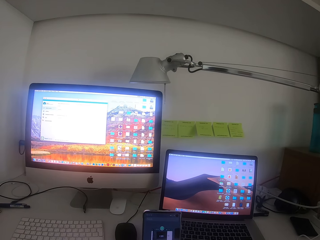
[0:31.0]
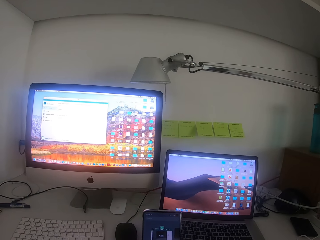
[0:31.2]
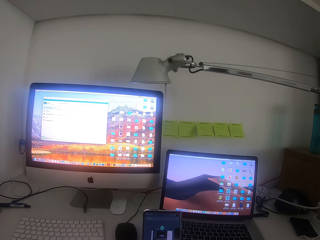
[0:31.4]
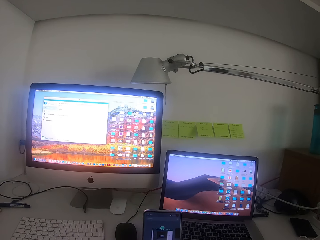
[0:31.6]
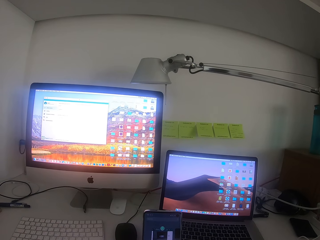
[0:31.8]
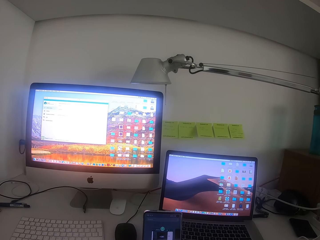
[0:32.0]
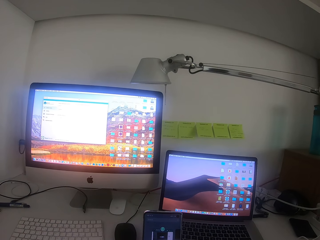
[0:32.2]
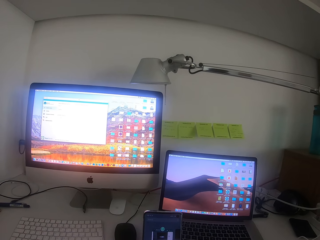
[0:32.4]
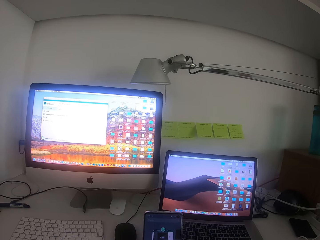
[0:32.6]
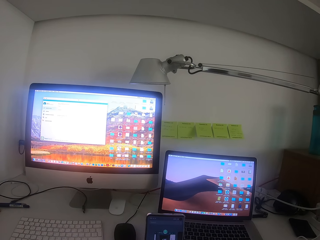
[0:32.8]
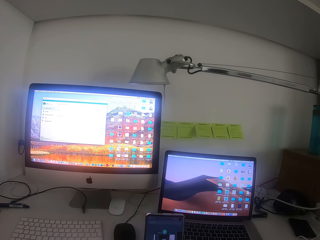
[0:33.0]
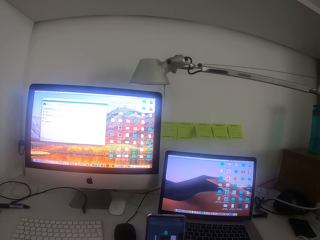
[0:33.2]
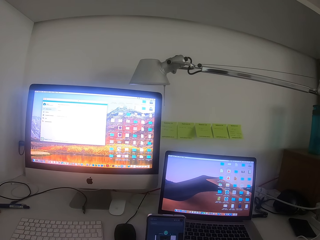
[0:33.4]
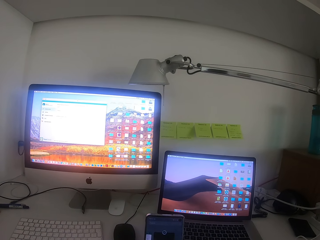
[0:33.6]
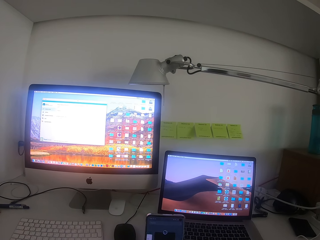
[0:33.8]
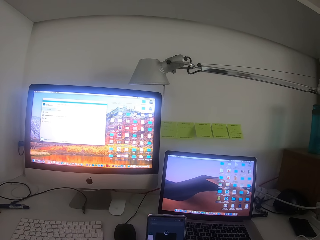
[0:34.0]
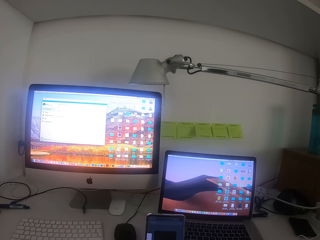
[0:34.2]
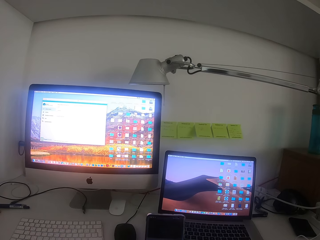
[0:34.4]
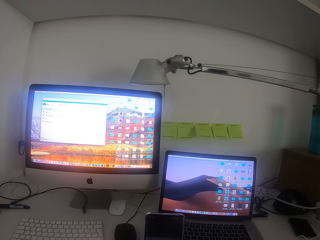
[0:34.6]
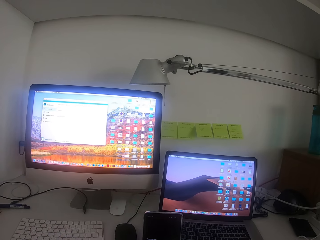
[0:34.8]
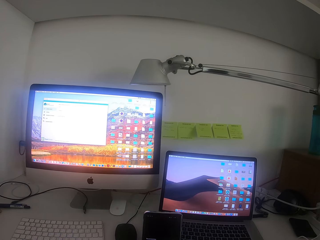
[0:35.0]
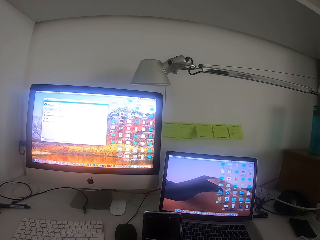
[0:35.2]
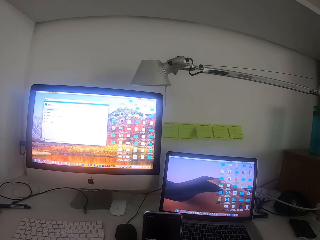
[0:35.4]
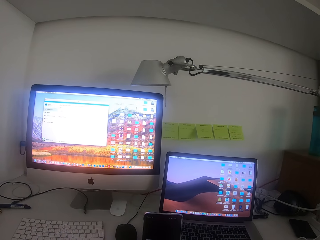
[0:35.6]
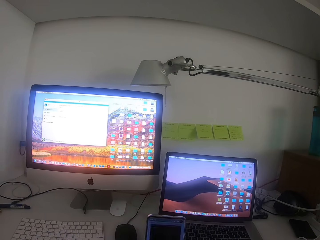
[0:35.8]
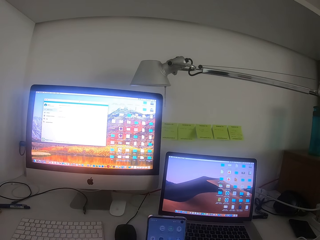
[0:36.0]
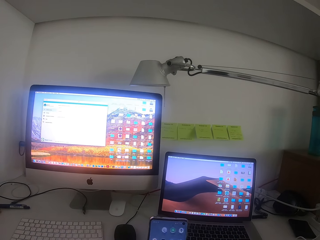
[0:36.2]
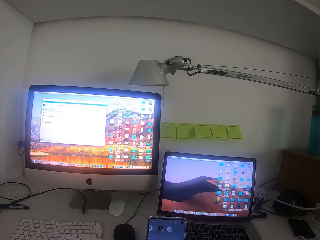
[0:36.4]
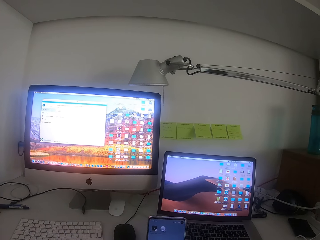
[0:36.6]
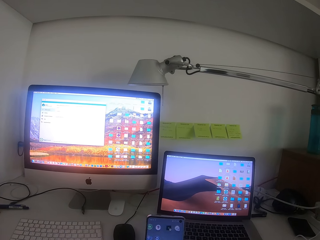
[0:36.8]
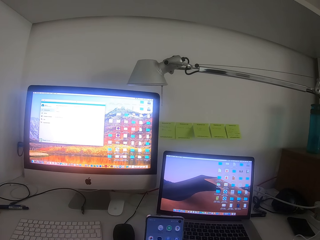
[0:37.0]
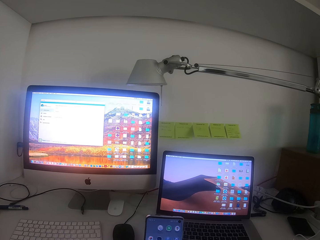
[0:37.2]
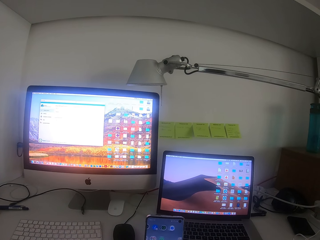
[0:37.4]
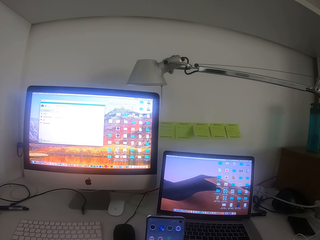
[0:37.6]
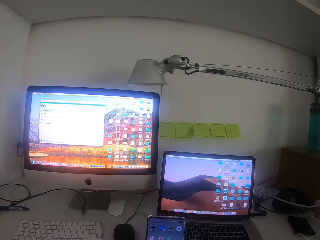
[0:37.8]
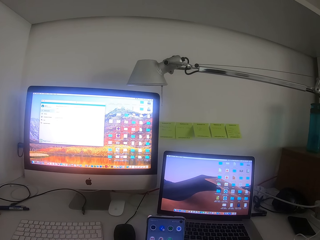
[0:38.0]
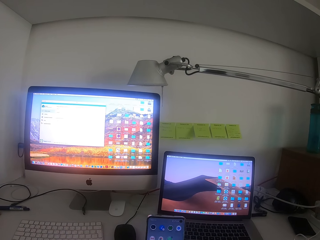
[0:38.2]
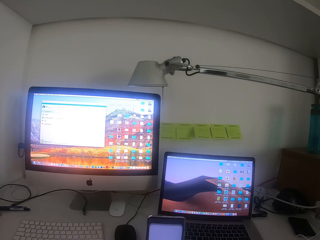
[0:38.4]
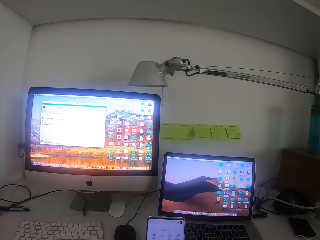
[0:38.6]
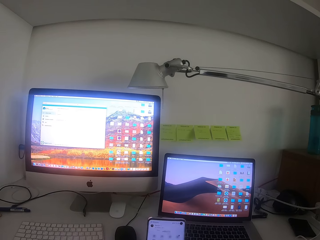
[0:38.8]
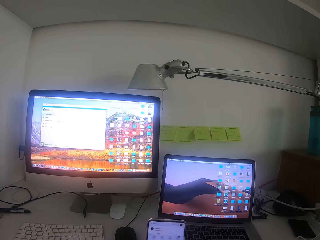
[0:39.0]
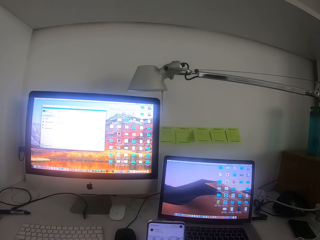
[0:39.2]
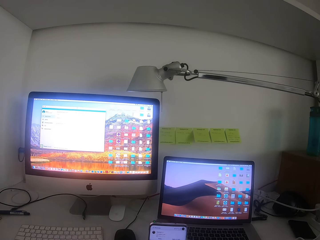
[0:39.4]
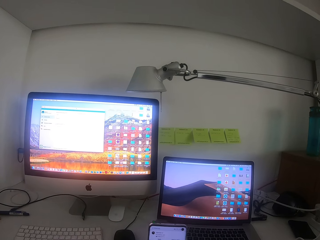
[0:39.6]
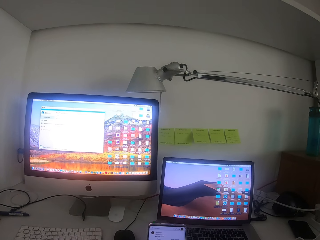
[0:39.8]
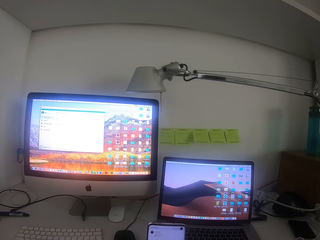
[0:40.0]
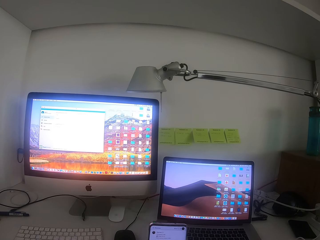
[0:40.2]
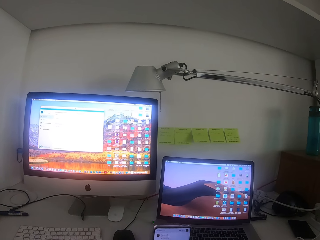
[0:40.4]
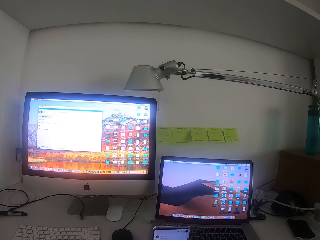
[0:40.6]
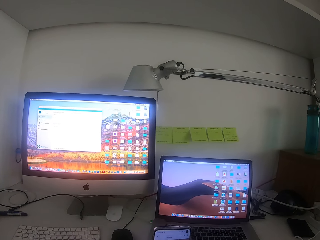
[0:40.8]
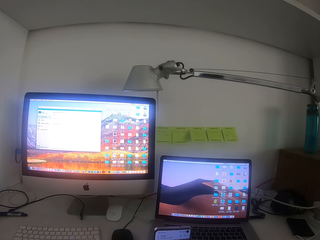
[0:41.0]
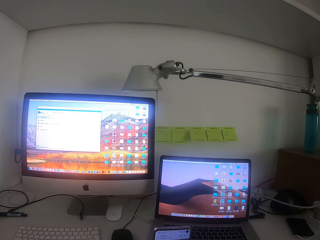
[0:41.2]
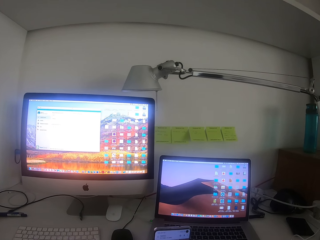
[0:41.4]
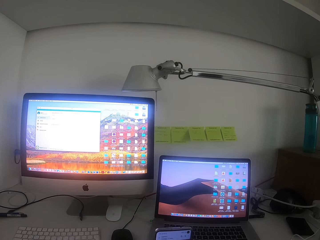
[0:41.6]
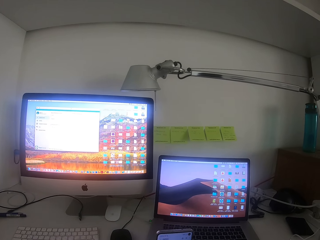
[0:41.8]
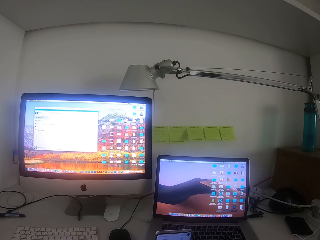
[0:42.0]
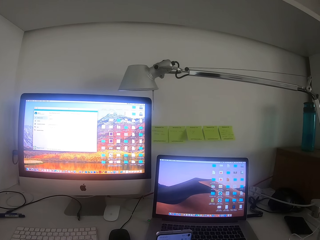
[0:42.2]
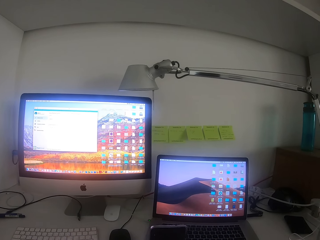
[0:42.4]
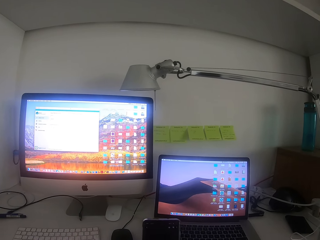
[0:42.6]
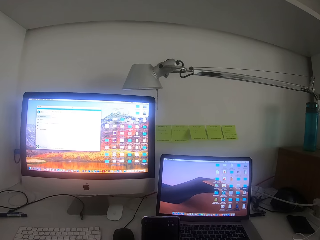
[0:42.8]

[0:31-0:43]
The camera wearer looks at the phone.

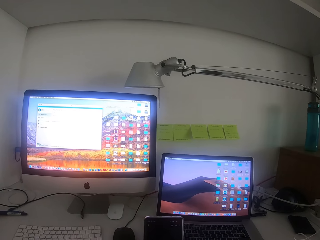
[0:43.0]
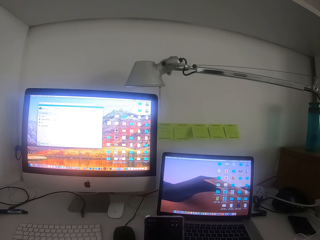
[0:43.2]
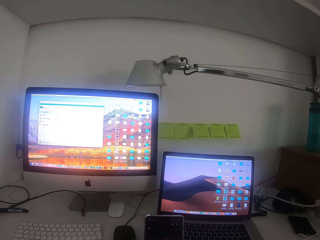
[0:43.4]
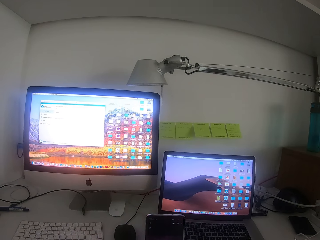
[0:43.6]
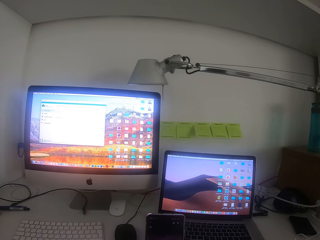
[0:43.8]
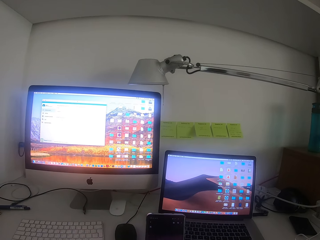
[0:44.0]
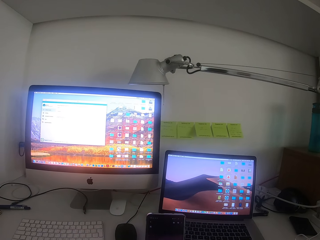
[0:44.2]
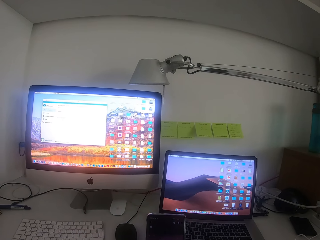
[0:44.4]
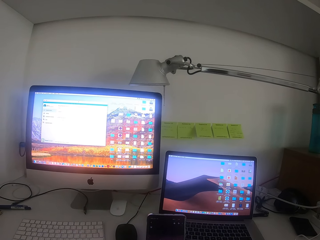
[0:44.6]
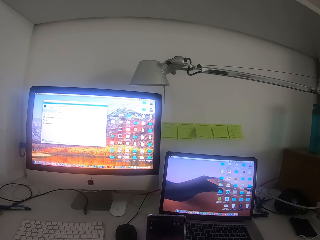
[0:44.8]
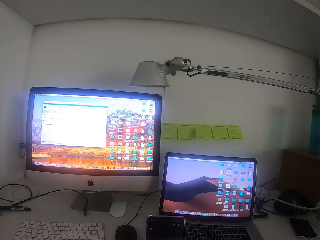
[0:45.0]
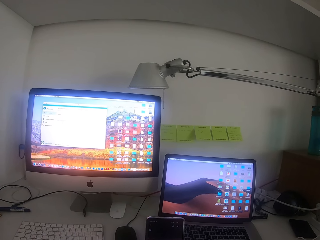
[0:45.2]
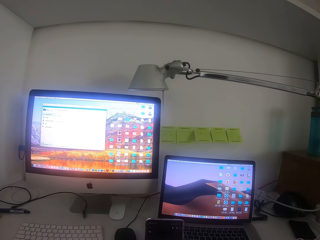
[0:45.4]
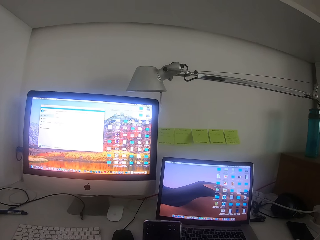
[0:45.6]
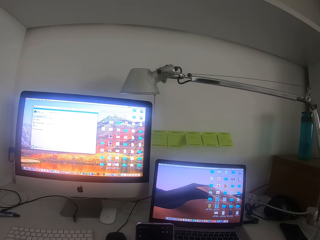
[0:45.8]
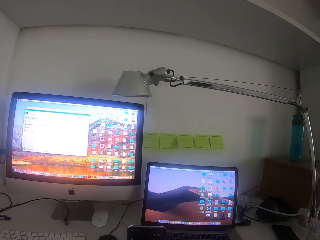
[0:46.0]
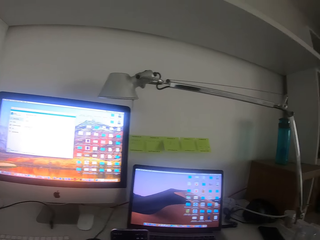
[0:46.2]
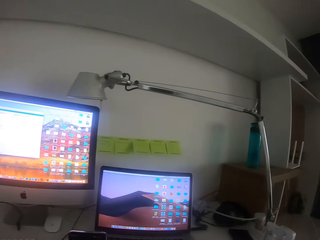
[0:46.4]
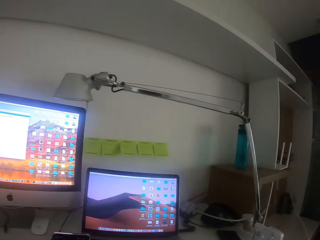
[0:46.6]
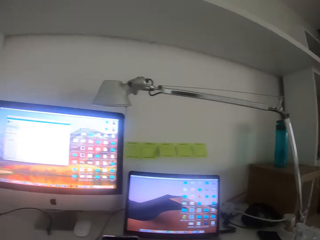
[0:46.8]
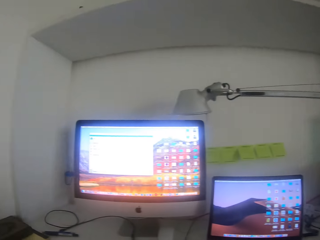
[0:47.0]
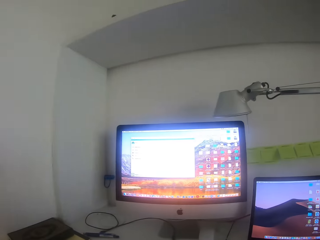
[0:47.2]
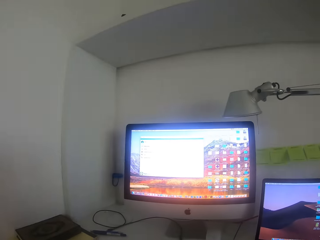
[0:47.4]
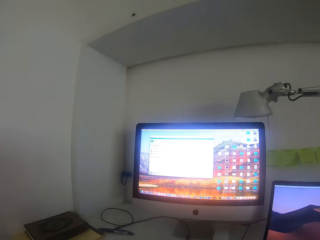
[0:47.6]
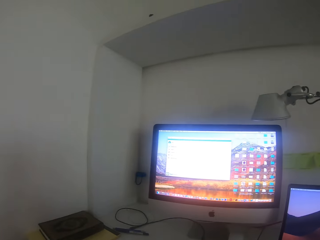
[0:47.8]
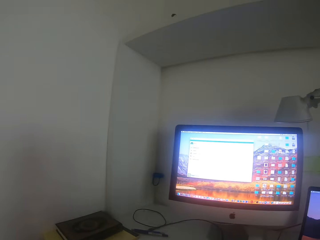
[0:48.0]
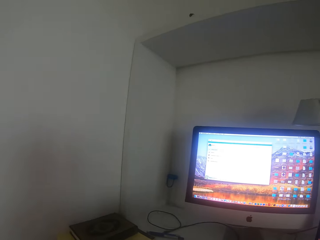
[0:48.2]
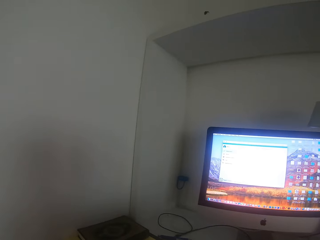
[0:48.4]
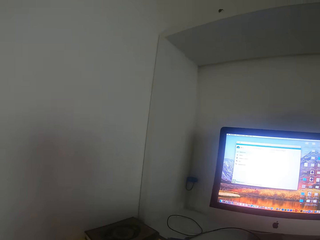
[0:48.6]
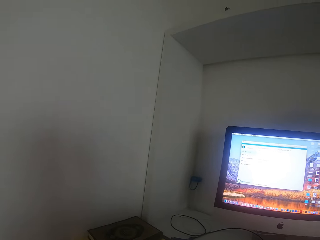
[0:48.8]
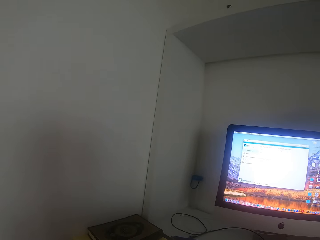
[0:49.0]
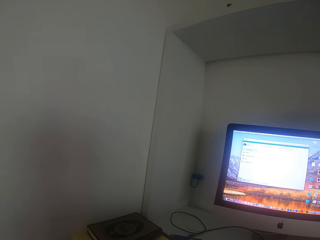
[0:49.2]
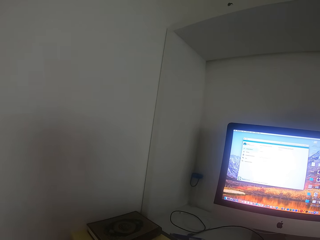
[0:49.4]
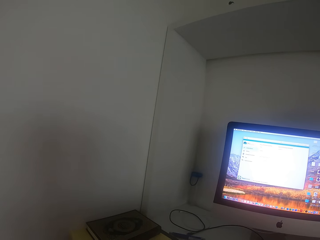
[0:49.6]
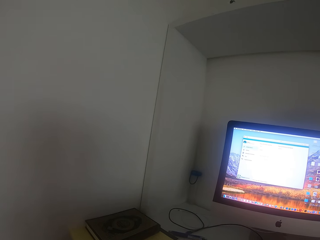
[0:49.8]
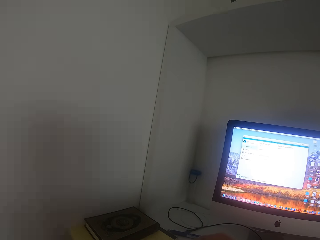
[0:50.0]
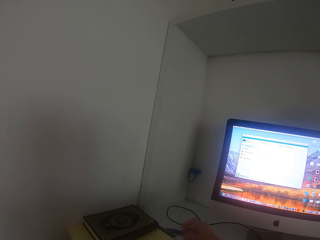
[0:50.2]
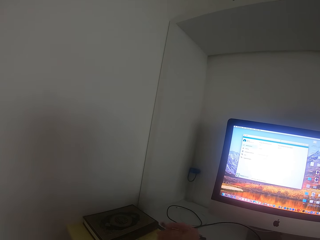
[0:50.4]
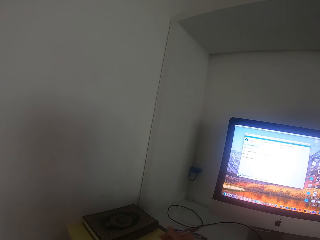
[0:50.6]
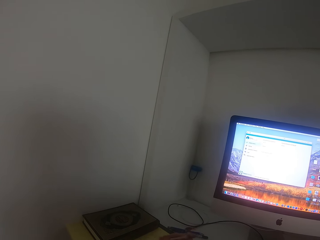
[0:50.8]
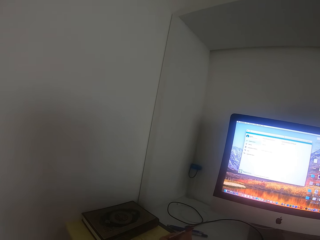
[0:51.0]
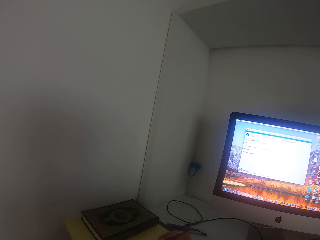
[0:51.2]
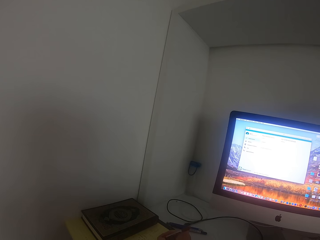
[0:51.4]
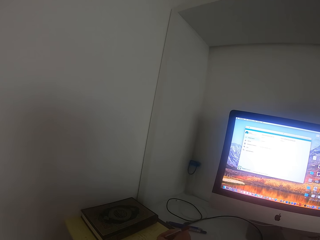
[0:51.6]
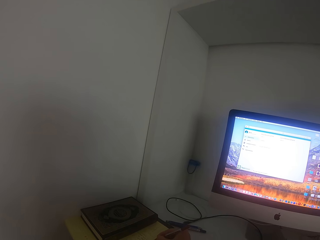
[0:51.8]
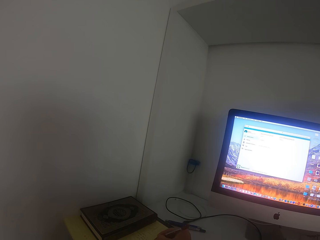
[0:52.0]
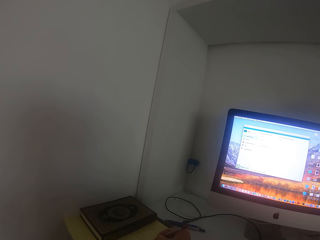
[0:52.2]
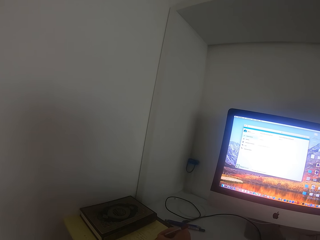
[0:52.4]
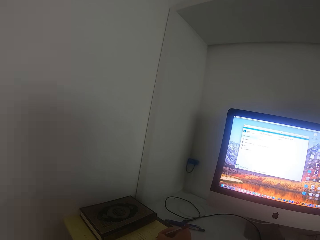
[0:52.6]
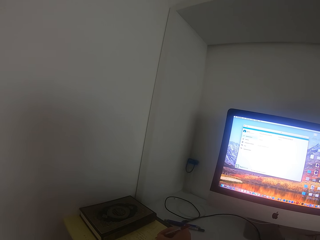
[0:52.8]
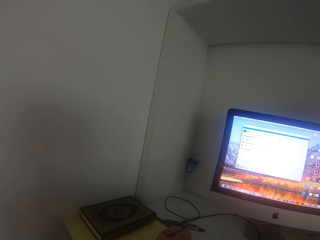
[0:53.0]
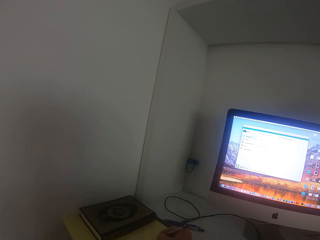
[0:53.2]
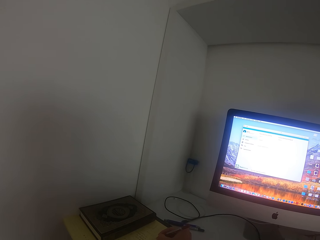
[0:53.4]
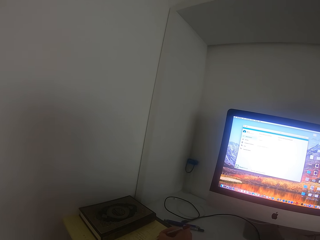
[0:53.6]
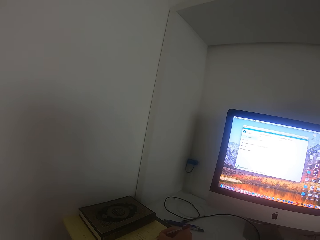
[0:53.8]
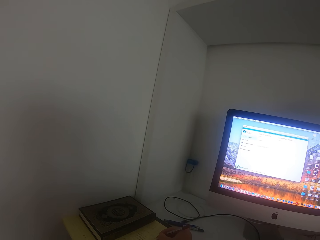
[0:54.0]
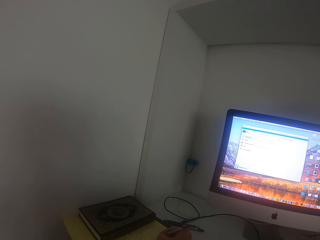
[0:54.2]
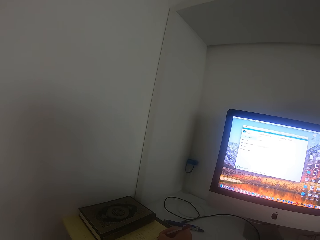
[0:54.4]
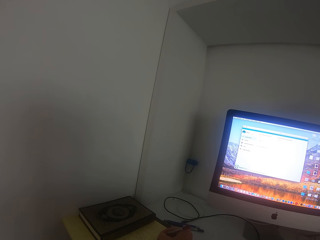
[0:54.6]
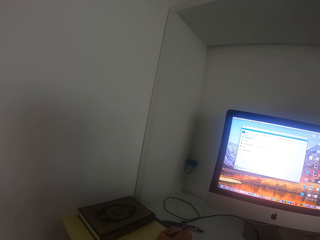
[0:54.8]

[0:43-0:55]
The camera wearer looks at the wall. They pick up a pen and write on the paper. They look at the book.
